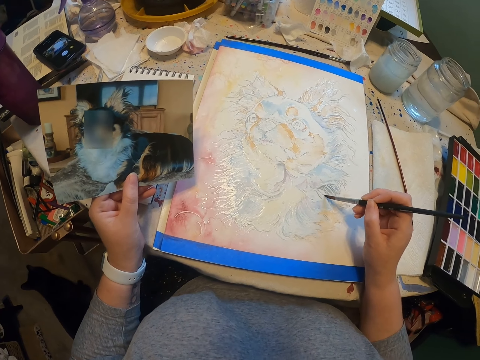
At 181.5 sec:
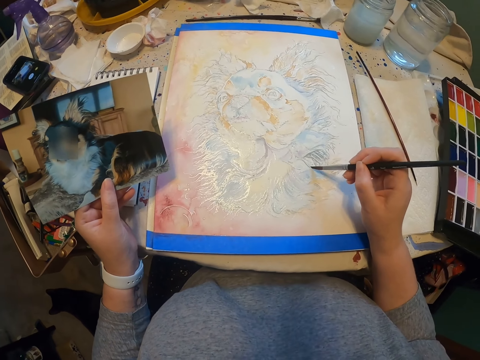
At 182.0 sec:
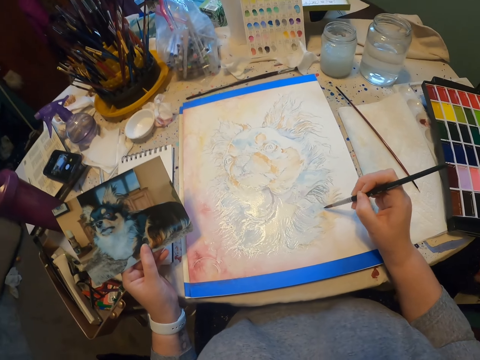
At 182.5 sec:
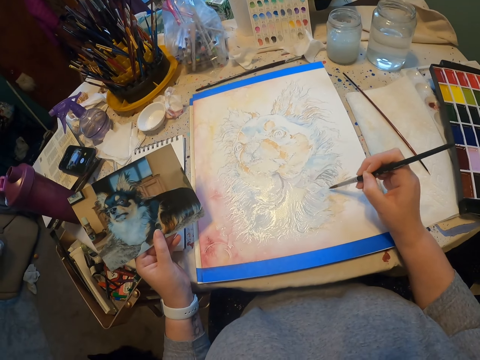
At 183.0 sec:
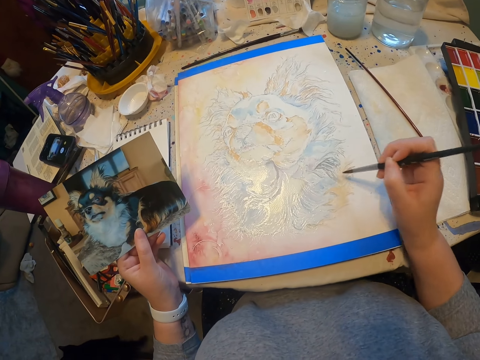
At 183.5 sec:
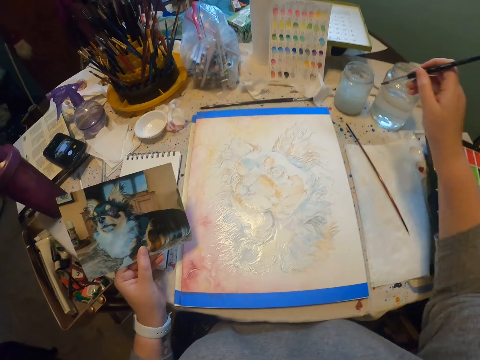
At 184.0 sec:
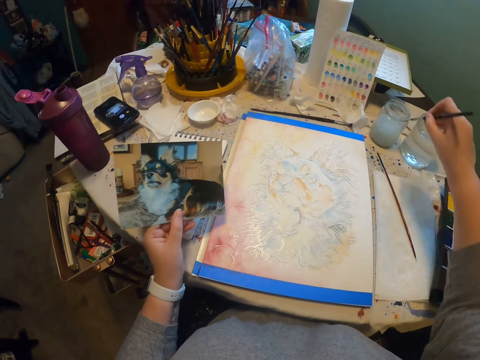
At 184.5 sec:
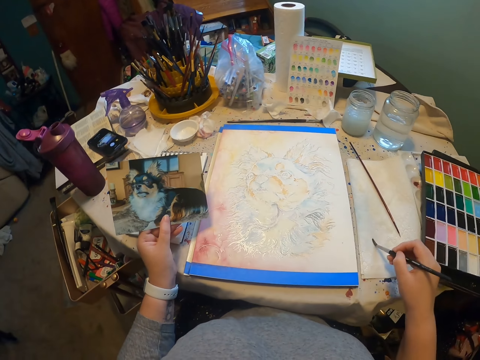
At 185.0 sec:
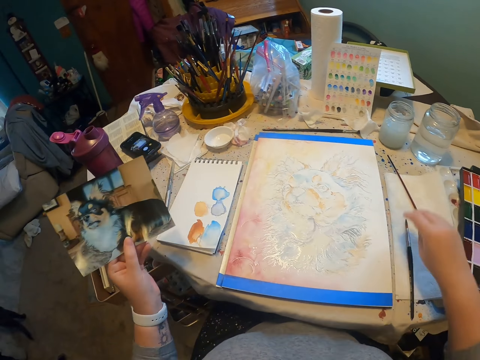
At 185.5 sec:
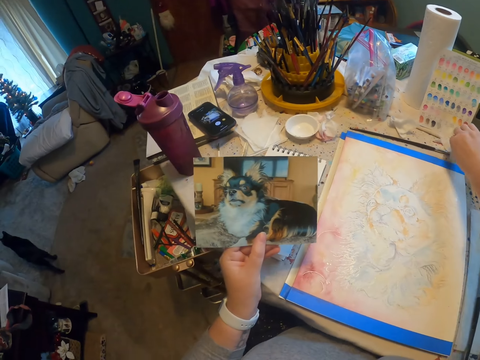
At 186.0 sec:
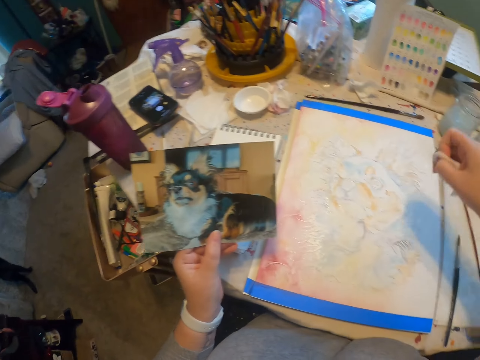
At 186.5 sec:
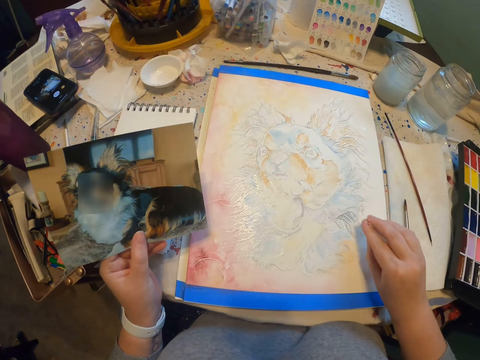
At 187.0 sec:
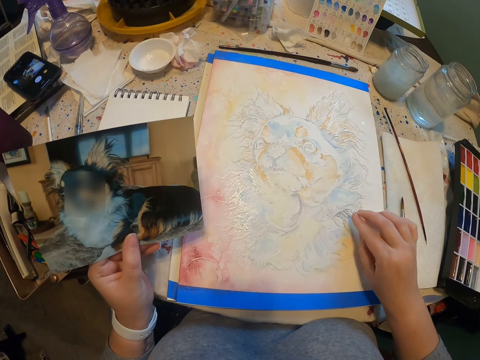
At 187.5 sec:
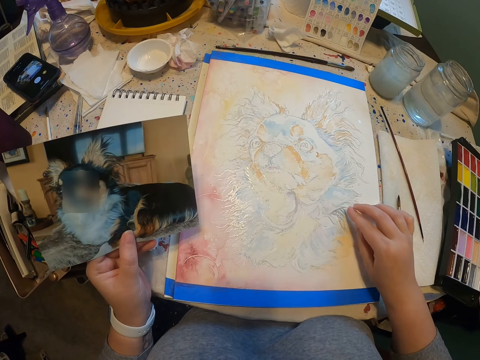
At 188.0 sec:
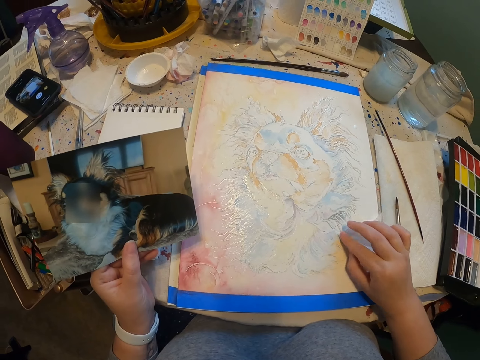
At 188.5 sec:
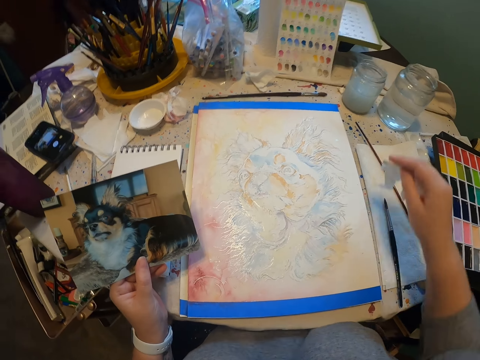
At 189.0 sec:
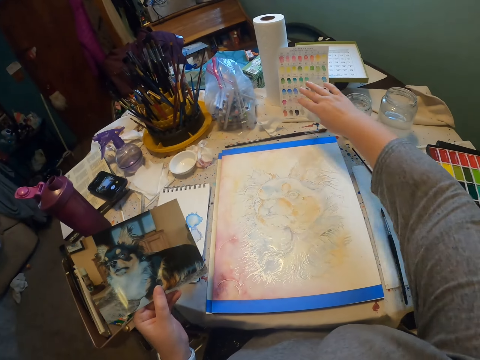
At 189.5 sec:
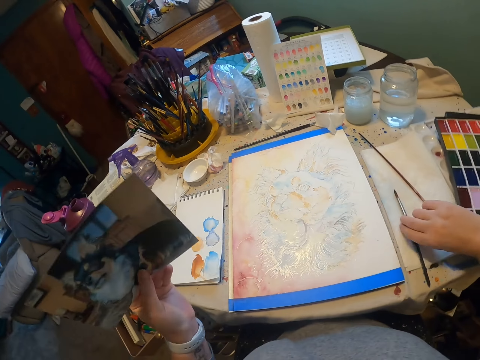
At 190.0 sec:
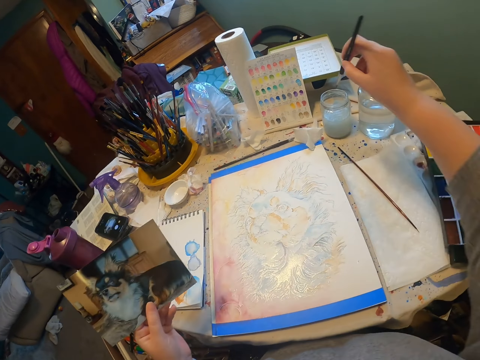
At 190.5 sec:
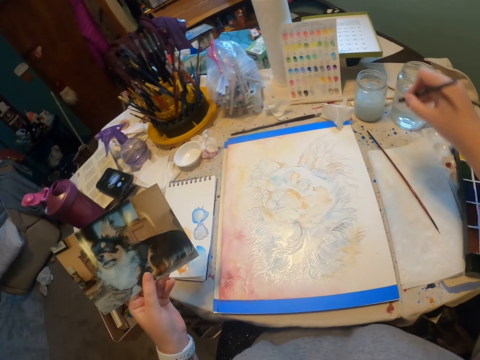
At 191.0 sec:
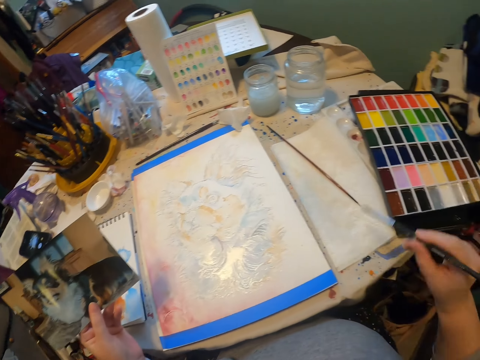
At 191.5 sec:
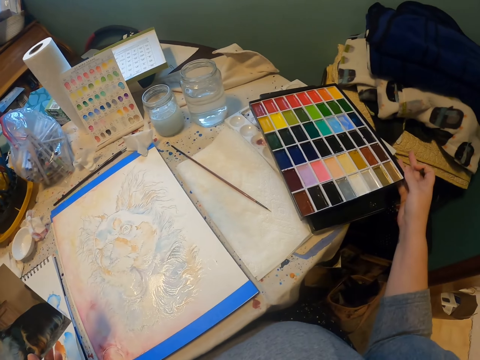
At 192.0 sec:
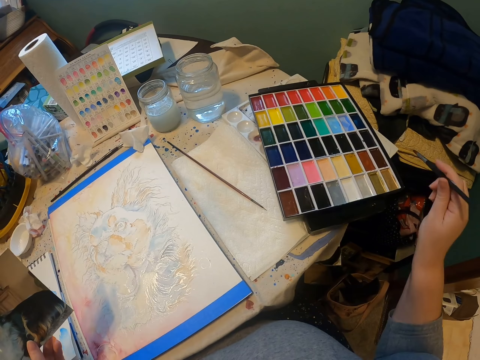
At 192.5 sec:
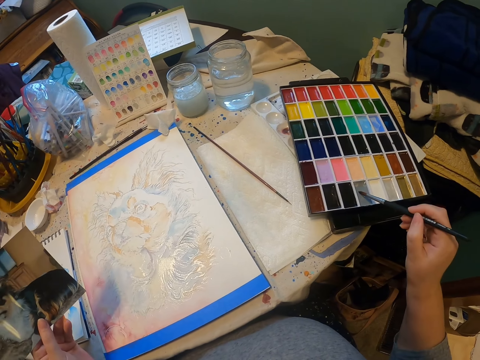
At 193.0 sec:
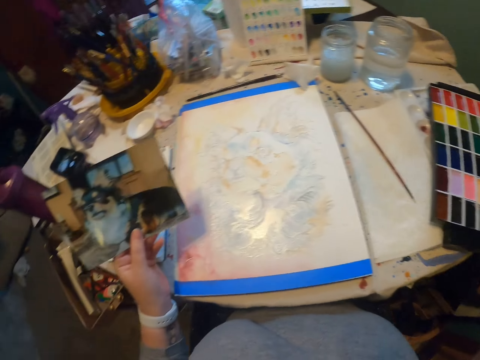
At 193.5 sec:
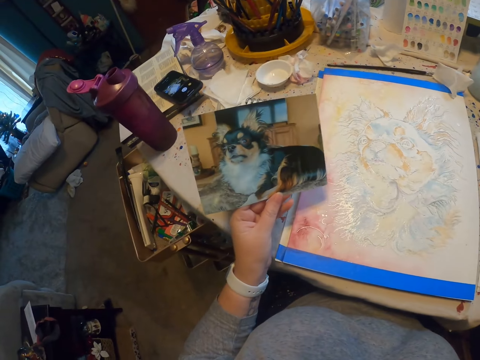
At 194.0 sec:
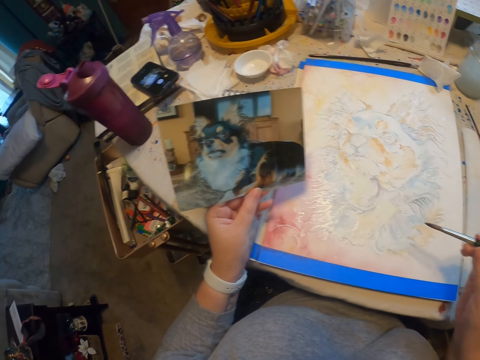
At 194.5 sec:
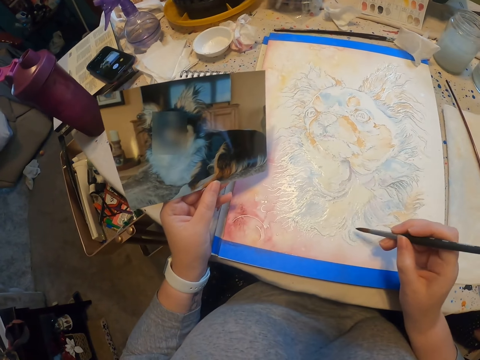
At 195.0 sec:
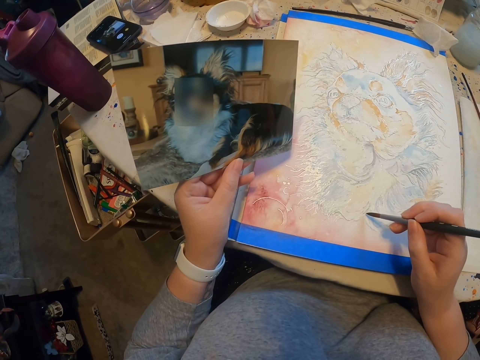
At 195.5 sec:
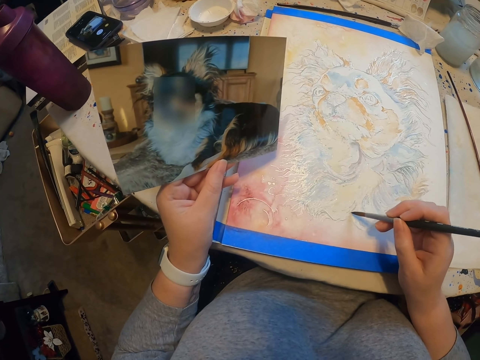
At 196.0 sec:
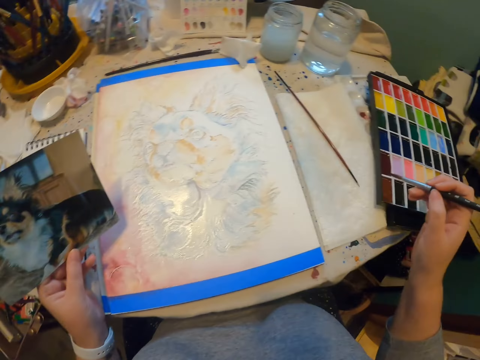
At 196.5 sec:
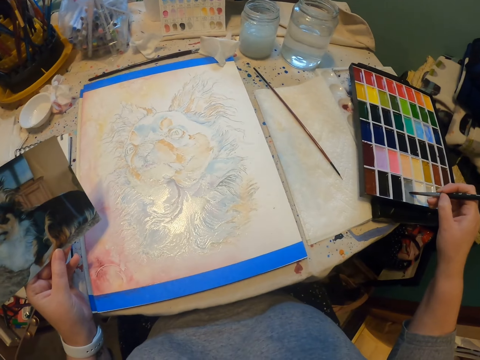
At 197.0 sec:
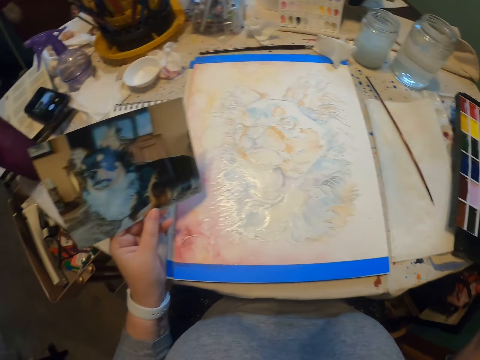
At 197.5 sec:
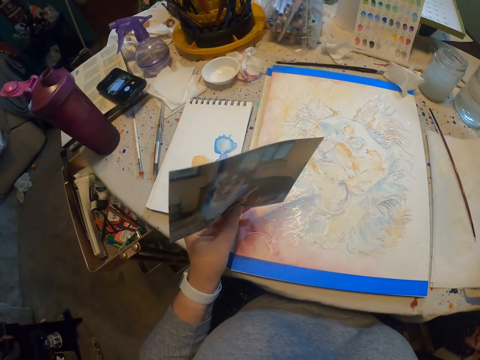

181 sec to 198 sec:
The camera wearer dips a paintbrush in a solvent tin. They wipe the paintbrush. They paint on a piece of paper. They place the paintbrush on a cloth on the table. They pick up a piece of paper from the table. They wipe an image. They soak the piece of paper on the portrait. They throw the piece of paper on the table. They pick up the paintbrush on the table. They dip the paintbrush in the solvent tin. They wipe the paintbrush. They paint on a piece of paper. They push a color tray set on the table. They brush on the color paint tray. They scoop paint with the paintbrush. They paint a portrait on the table. They brush on the color paint tray and scoop paint with the paintbrush.

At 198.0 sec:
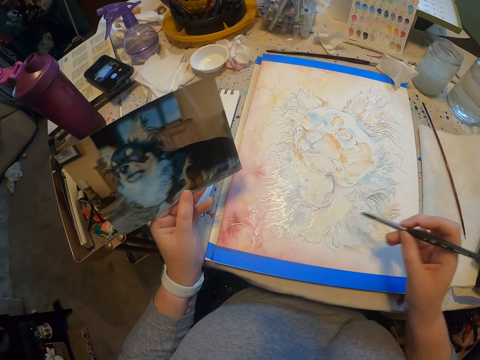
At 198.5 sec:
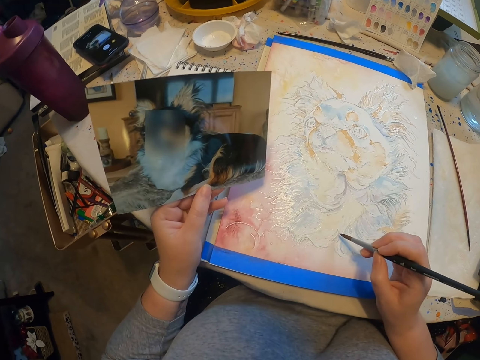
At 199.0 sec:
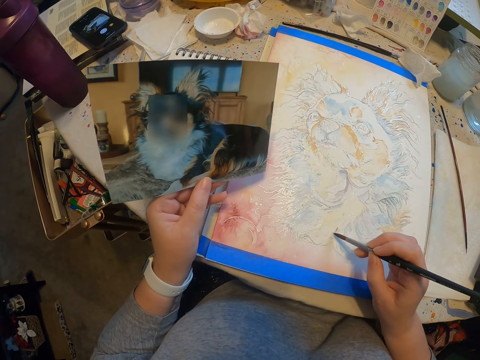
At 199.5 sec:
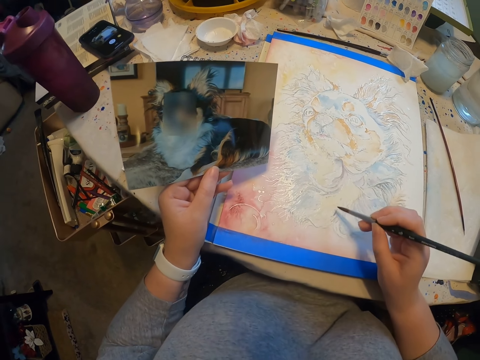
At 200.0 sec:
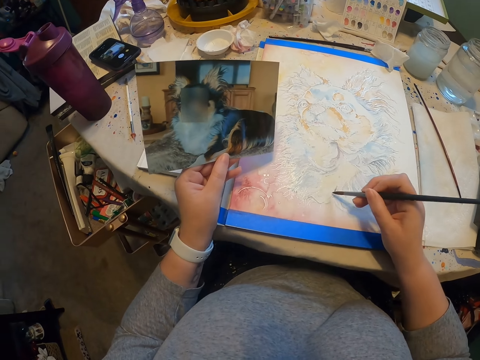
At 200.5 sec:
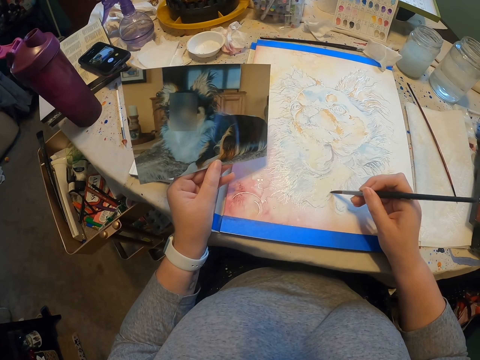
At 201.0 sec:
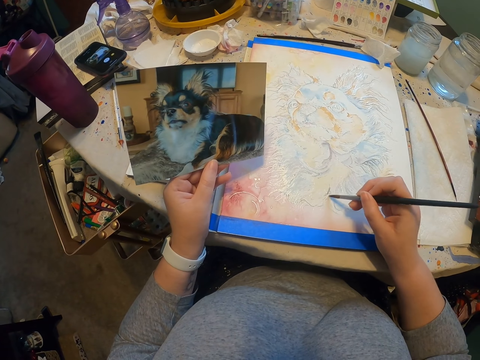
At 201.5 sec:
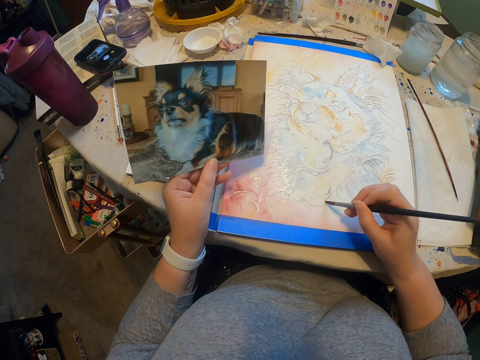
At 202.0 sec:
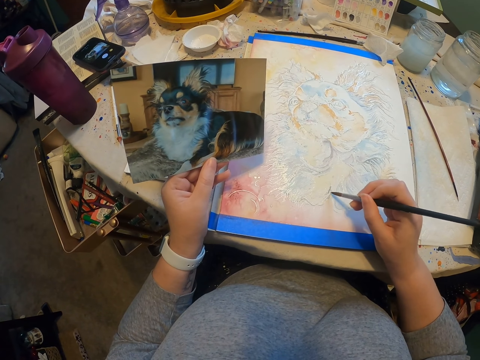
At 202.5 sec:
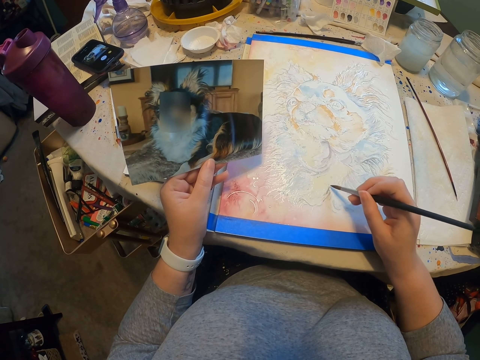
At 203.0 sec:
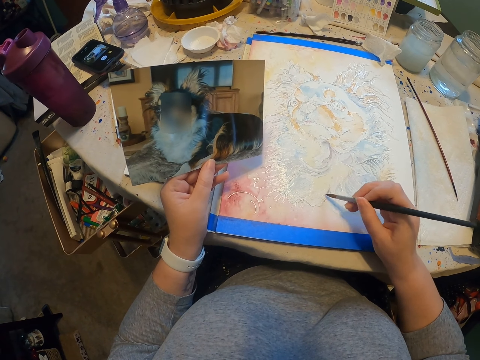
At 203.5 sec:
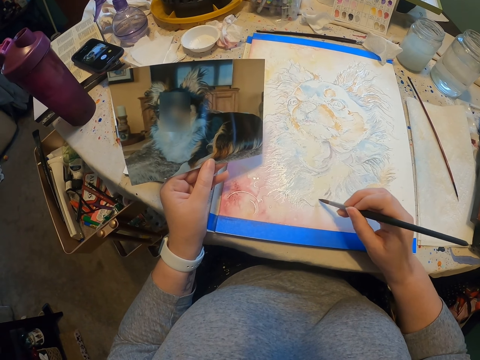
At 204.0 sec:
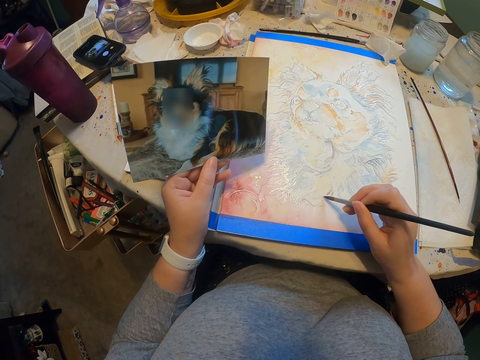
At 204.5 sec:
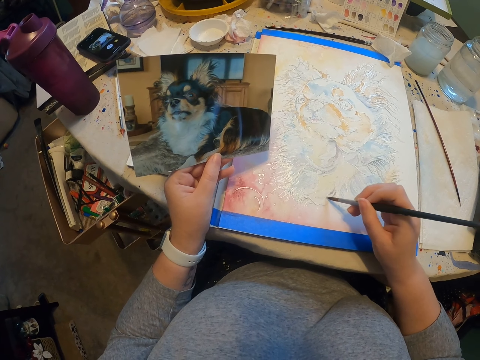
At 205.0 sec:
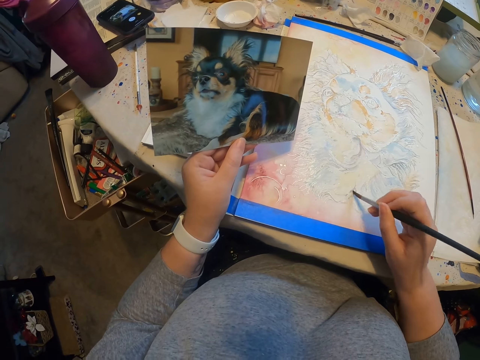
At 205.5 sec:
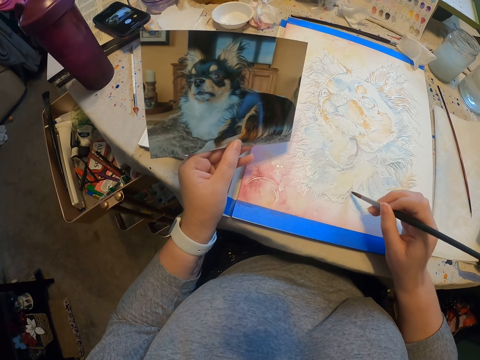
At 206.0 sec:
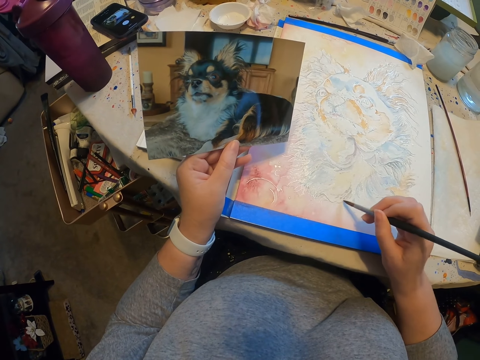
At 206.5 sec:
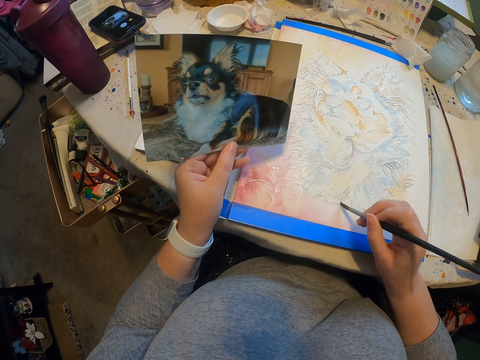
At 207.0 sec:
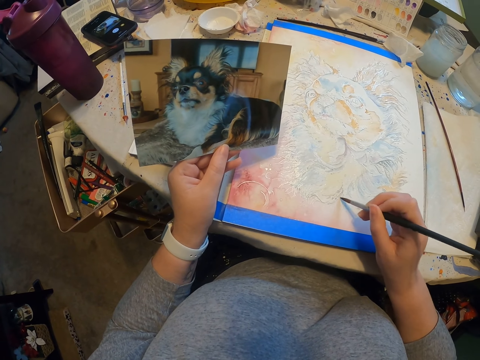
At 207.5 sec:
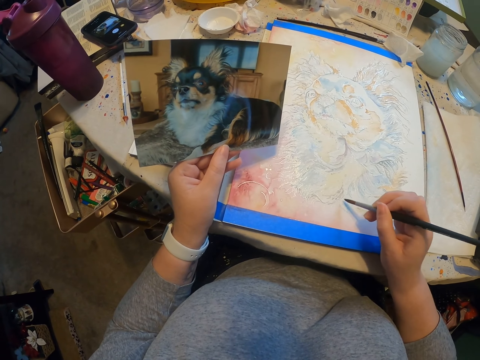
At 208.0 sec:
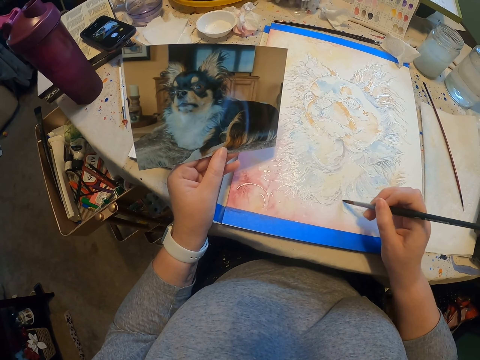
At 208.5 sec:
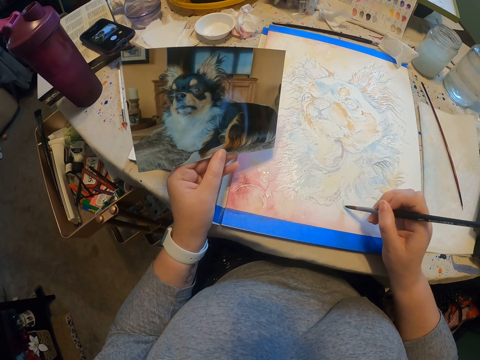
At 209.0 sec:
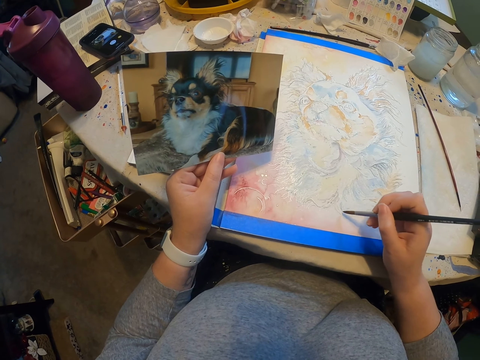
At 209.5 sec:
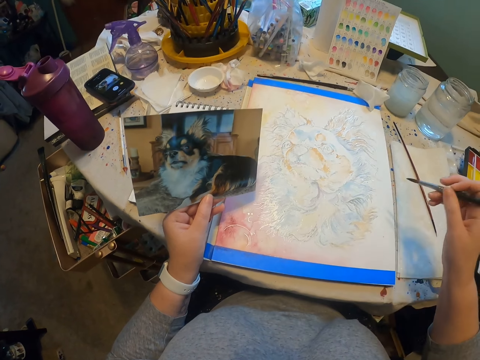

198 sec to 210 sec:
The camera wearer paints a portrait on the table.
